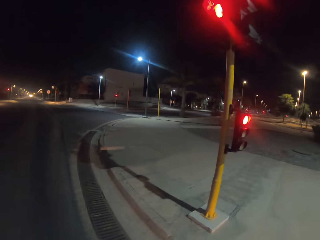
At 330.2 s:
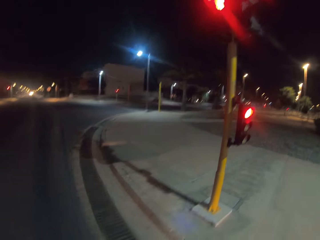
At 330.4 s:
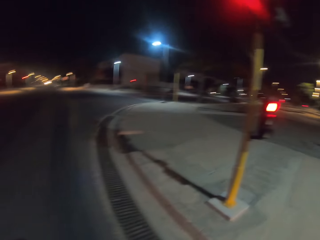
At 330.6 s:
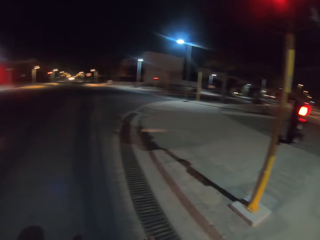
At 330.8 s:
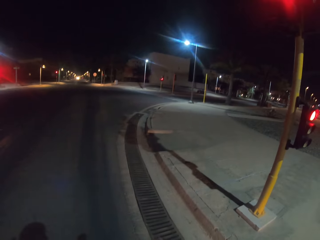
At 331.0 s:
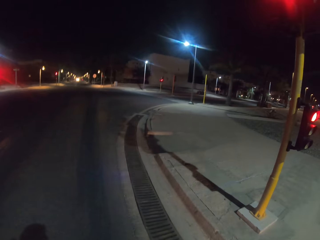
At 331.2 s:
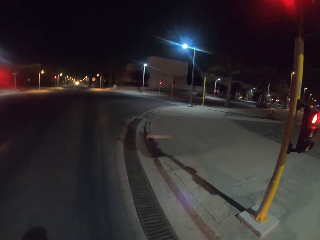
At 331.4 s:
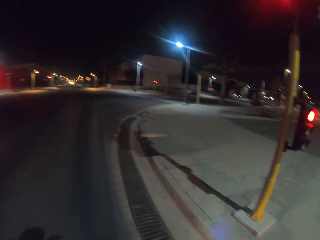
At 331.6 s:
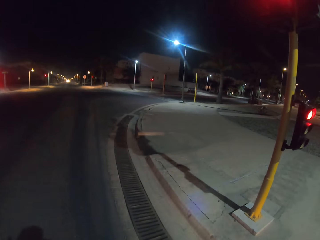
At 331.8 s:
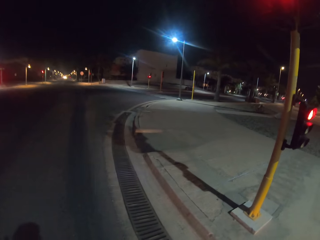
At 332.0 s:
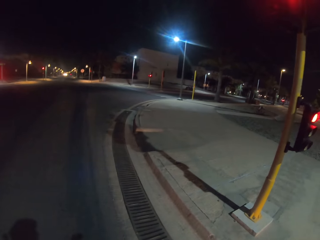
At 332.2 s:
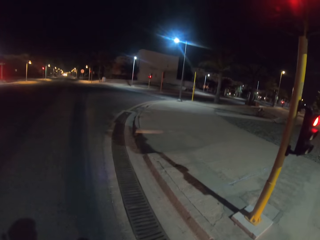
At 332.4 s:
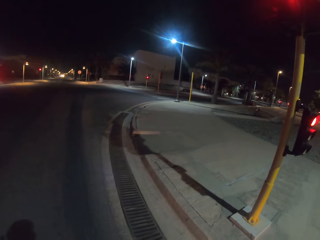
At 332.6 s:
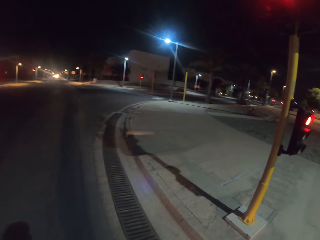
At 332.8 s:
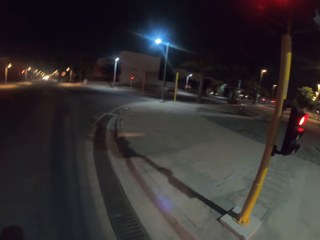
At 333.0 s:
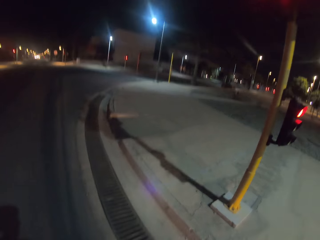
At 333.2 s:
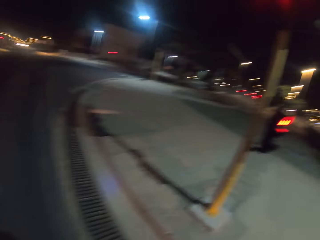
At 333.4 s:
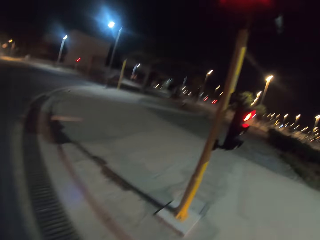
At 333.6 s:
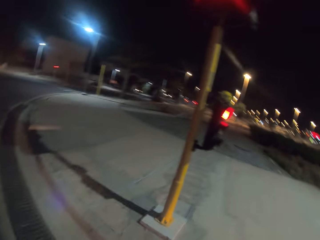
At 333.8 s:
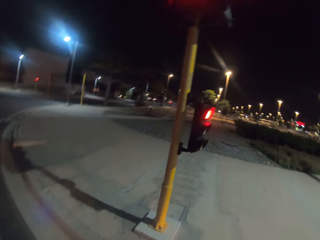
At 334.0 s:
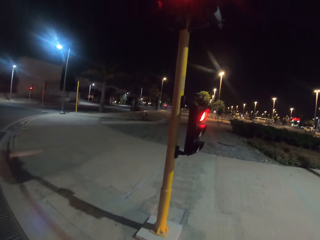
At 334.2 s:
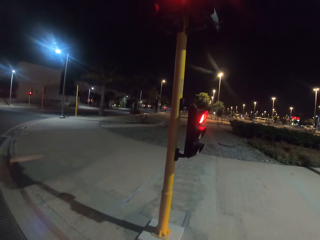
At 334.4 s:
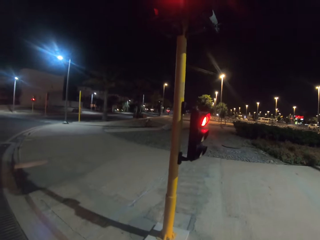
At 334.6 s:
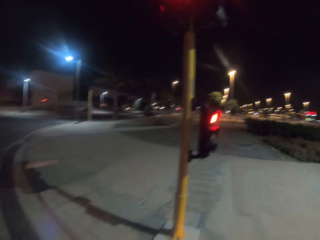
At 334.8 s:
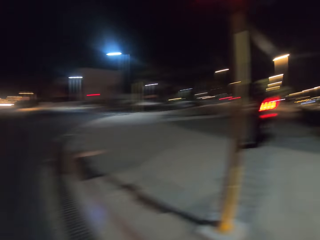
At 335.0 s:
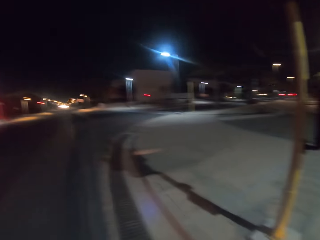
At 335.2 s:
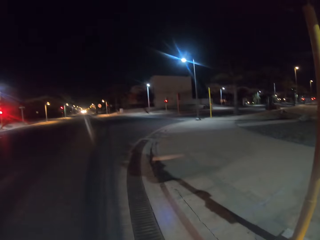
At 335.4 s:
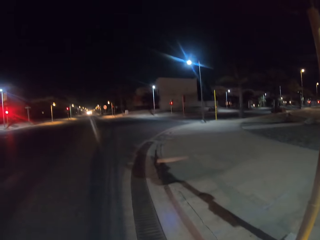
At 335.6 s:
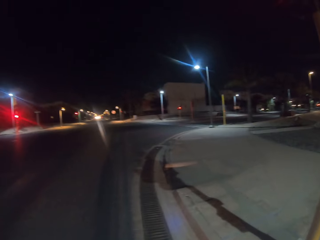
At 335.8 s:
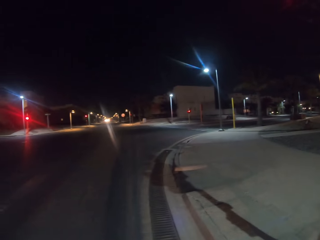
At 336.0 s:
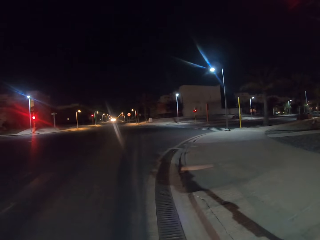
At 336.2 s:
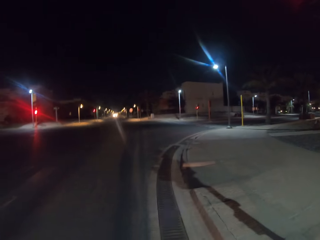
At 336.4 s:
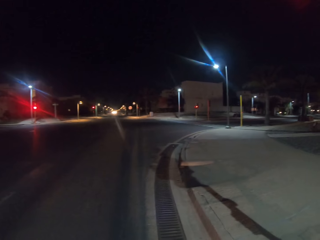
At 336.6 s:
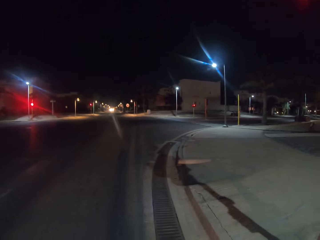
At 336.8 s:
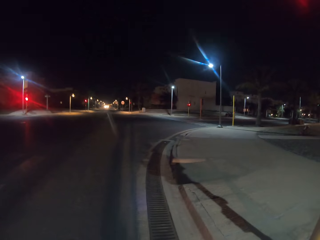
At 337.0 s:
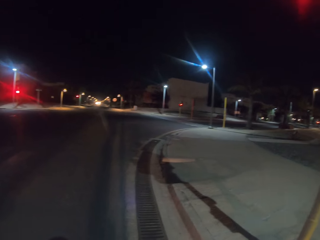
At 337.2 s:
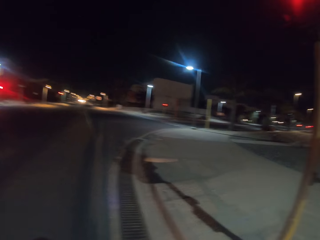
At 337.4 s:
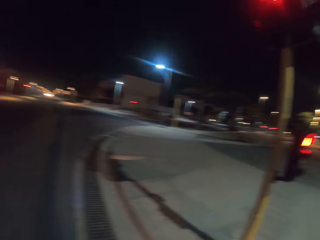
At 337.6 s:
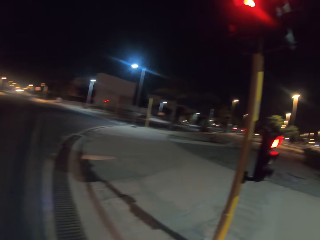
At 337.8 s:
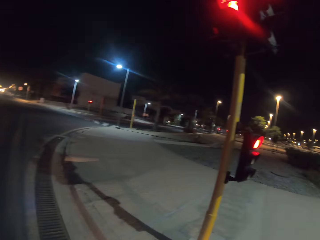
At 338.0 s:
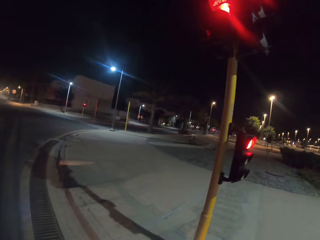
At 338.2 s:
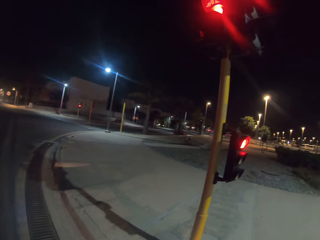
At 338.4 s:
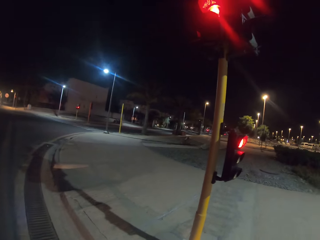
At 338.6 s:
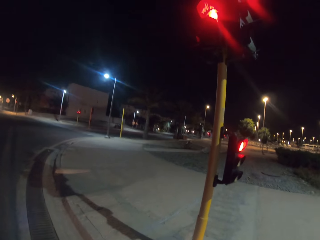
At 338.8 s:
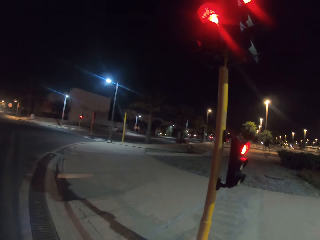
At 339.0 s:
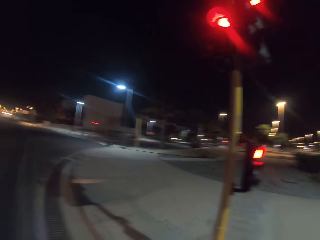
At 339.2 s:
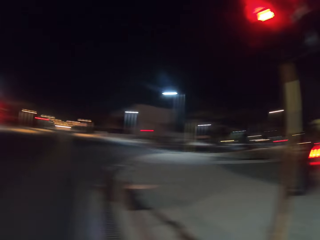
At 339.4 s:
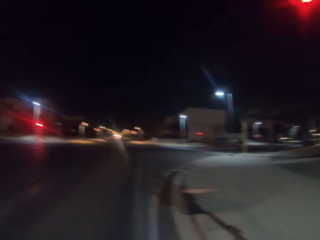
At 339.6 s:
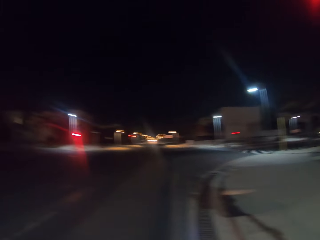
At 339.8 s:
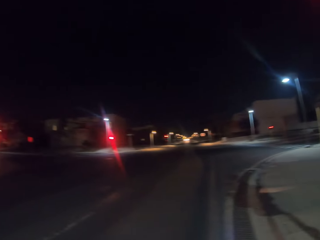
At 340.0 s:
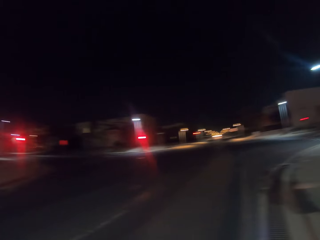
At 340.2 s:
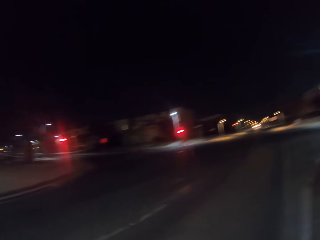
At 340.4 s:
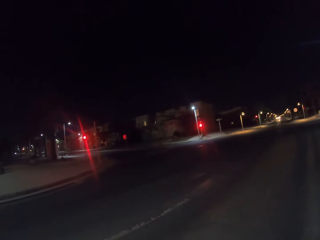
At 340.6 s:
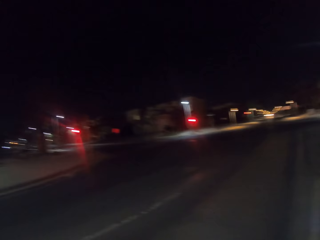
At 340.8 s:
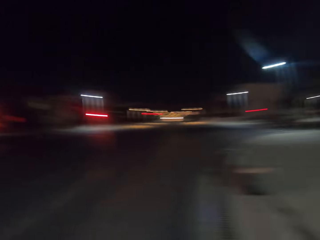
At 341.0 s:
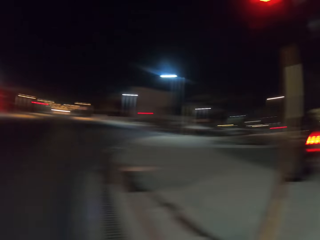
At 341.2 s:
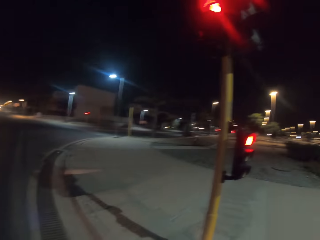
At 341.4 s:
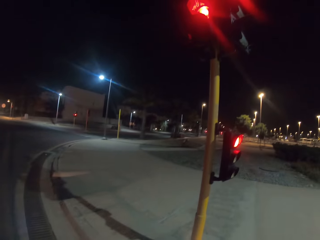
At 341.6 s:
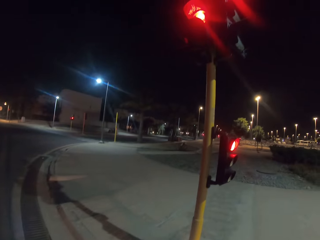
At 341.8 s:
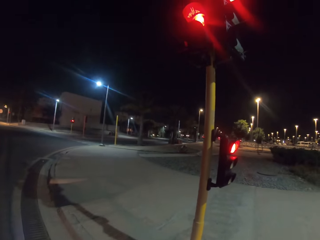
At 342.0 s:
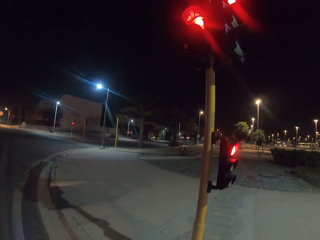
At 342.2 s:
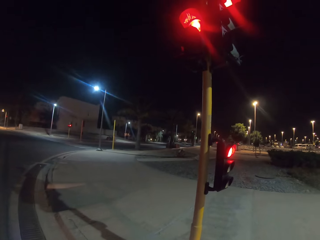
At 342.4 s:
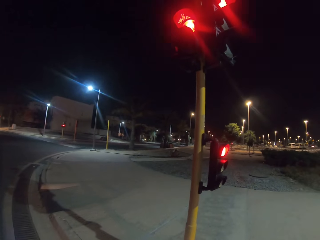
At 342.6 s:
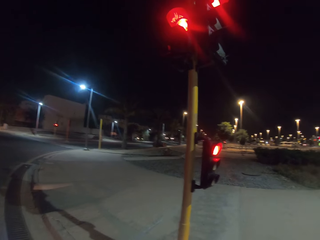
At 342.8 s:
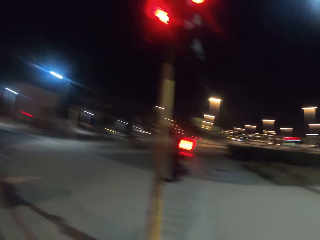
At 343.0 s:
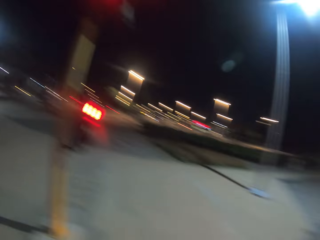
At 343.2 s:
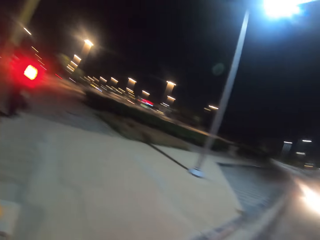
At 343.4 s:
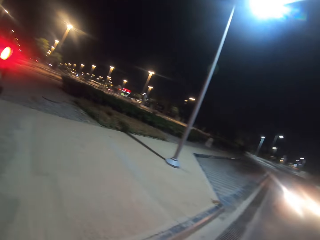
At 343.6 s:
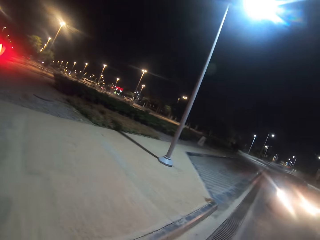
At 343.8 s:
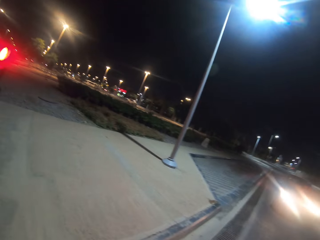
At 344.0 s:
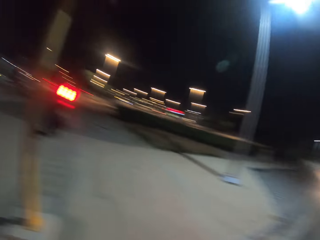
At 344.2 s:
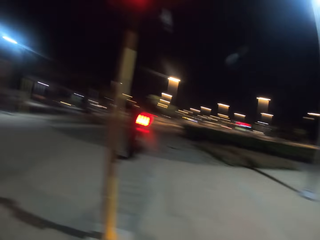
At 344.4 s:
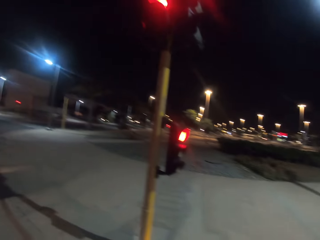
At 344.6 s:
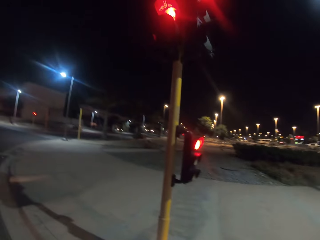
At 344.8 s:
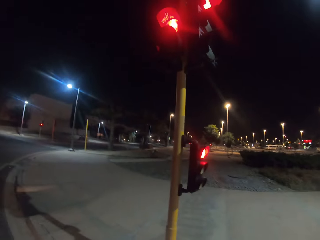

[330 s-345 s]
The camera wearer looks around.

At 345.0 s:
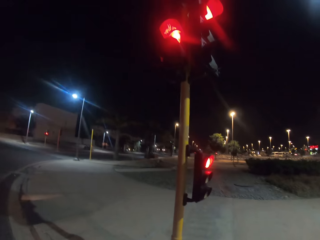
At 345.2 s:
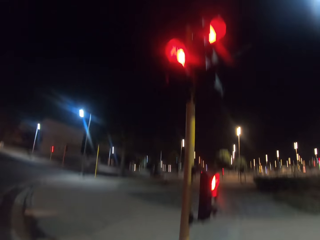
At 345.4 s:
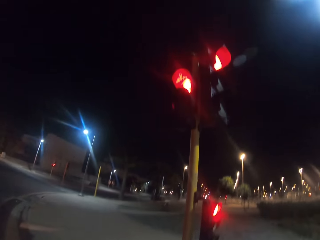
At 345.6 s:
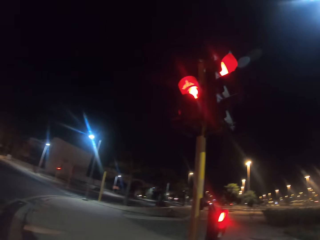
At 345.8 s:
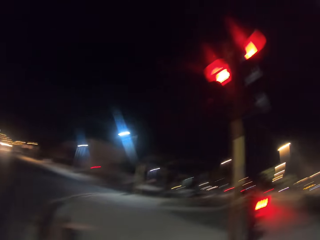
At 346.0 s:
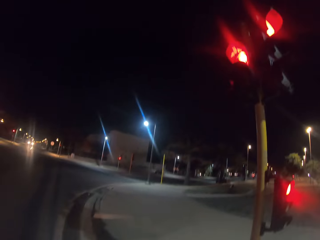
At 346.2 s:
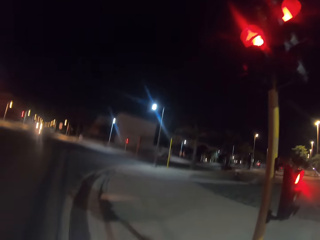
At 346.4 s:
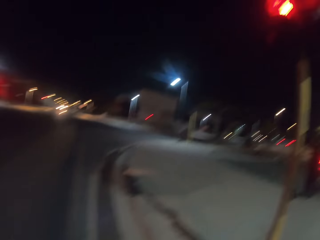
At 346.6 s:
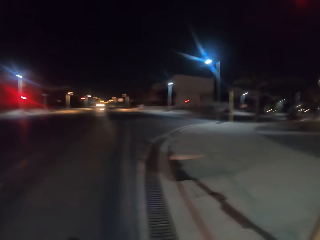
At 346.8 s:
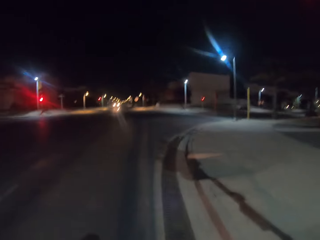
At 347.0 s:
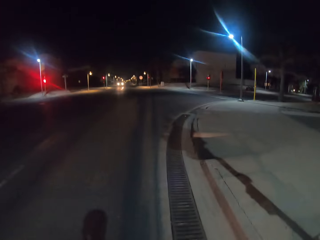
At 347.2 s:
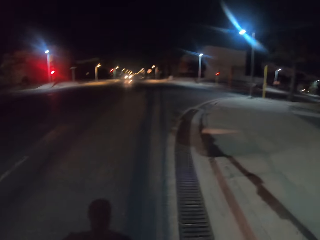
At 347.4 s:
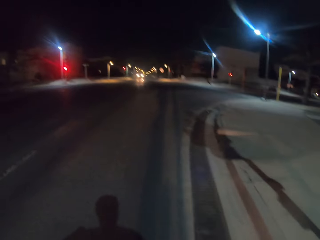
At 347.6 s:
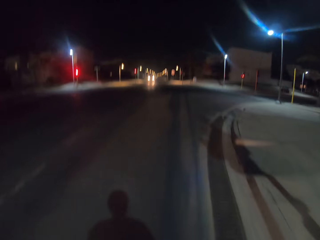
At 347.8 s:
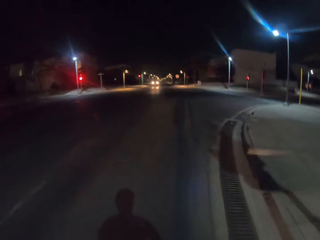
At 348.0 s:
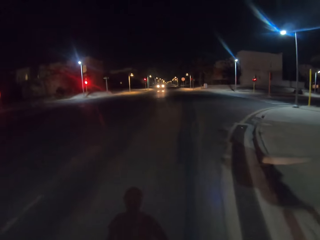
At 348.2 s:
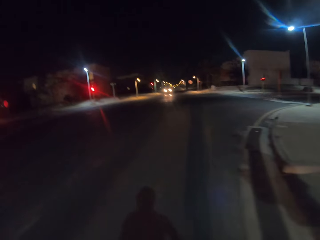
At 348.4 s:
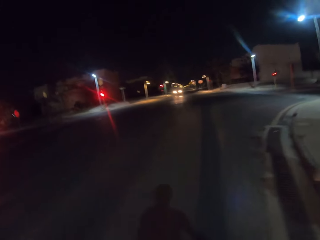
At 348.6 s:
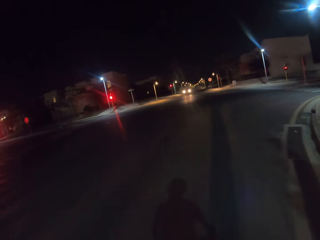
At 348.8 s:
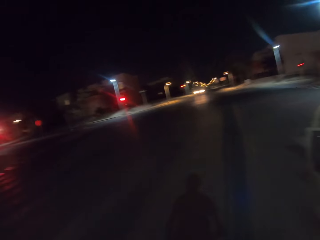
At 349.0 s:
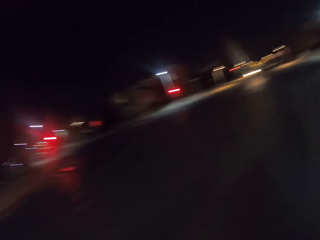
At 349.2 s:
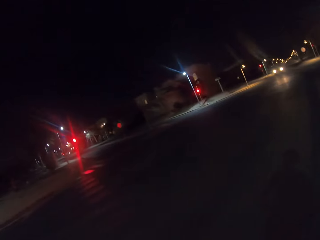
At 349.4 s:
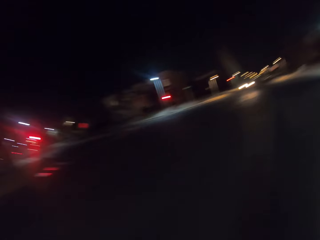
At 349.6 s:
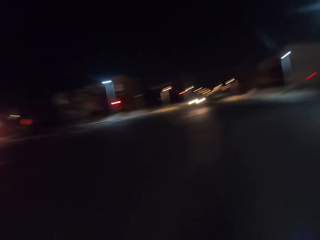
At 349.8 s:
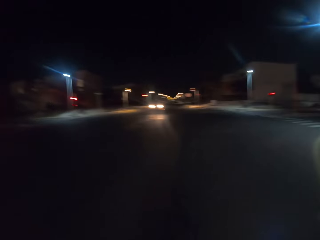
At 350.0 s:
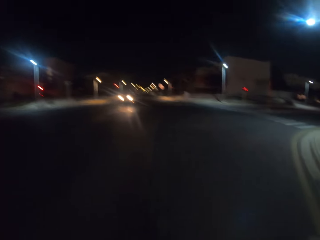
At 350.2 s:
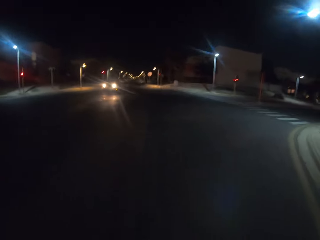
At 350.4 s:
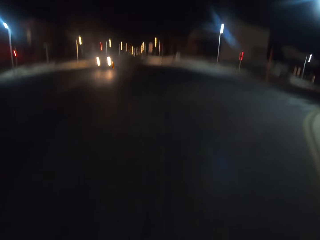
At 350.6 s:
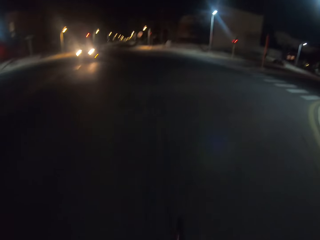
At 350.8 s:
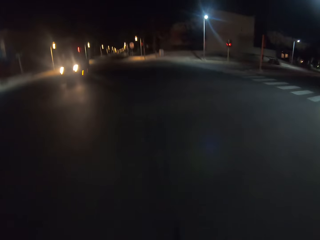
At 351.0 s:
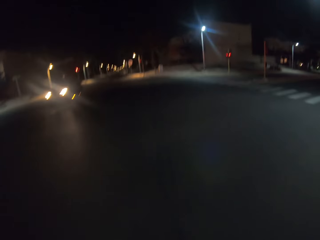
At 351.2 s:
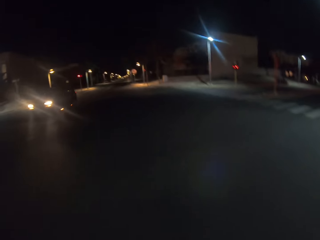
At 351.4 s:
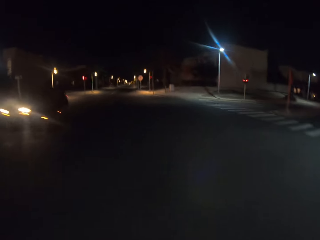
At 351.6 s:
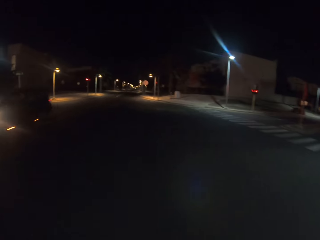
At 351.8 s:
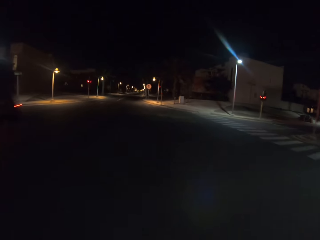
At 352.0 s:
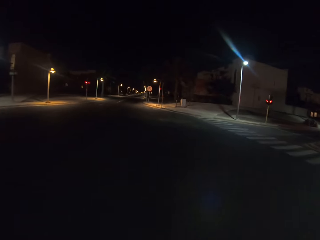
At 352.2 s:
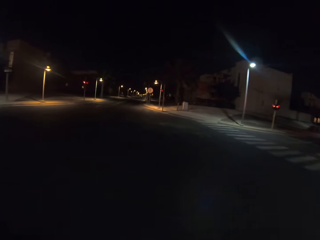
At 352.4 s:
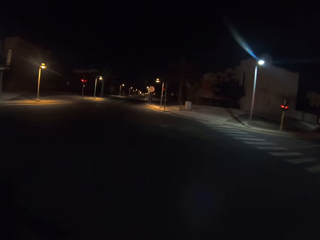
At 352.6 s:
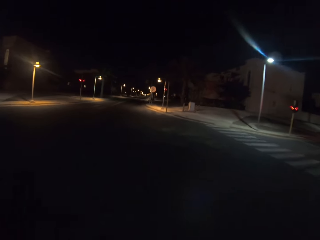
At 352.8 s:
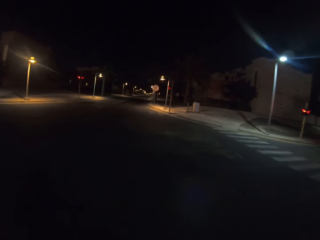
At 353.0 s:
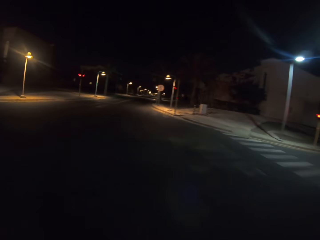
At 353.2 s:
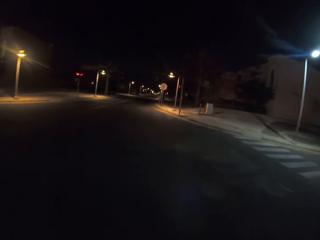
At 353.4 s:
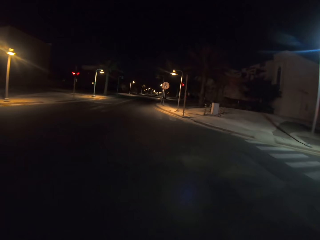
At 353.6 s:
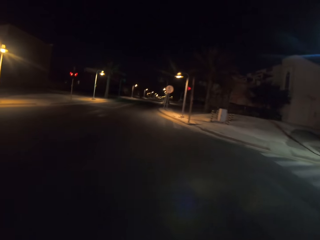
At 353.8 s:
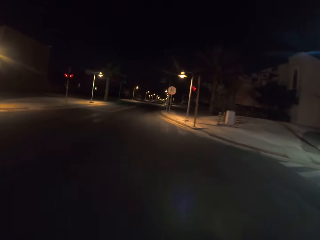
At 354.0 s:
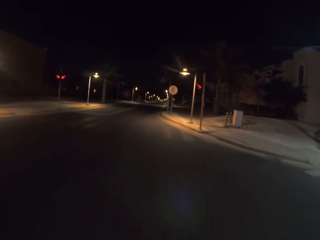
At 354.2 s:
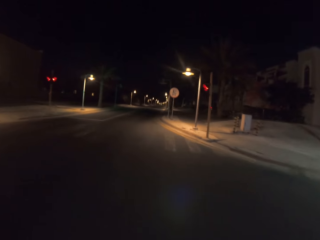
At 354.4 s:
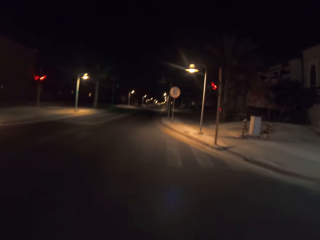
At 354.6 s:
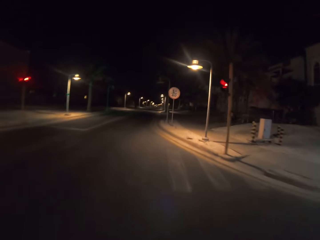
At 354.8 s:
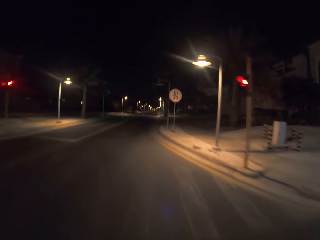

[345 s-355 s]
The camera wearer rides the bicycle on the road.
